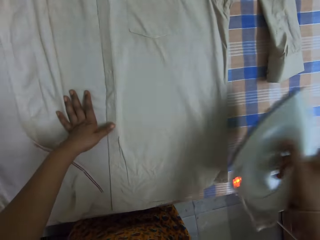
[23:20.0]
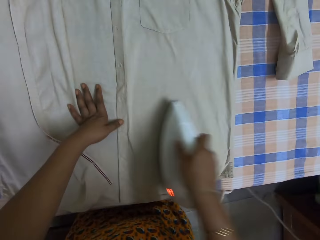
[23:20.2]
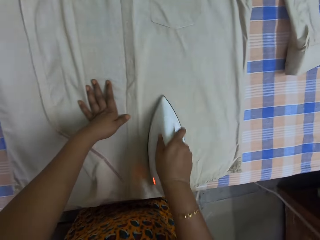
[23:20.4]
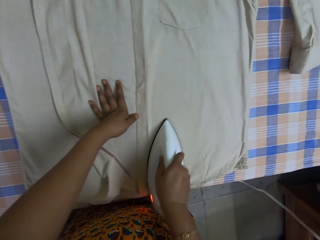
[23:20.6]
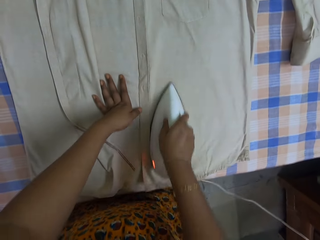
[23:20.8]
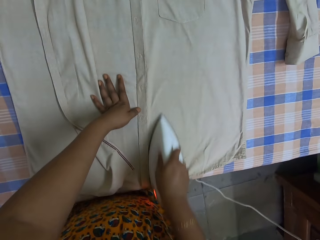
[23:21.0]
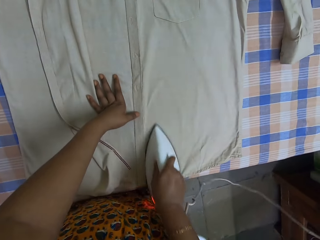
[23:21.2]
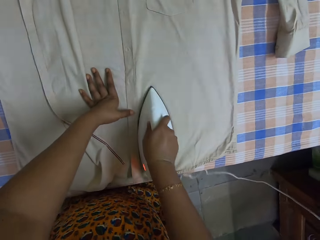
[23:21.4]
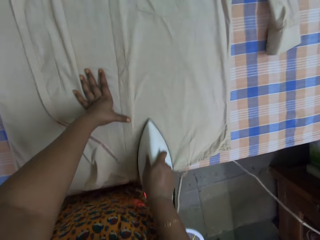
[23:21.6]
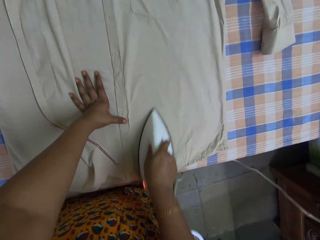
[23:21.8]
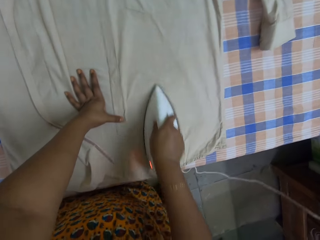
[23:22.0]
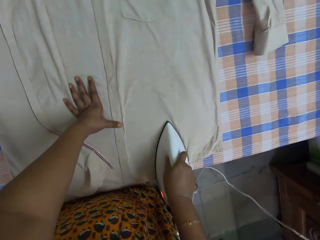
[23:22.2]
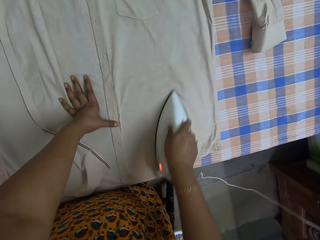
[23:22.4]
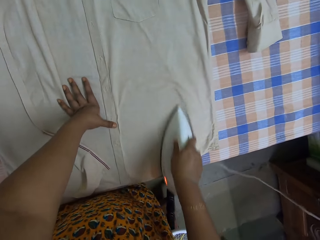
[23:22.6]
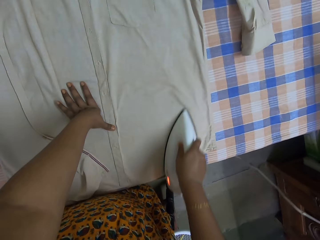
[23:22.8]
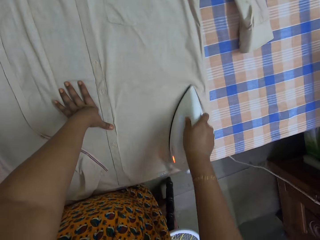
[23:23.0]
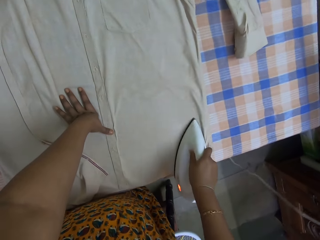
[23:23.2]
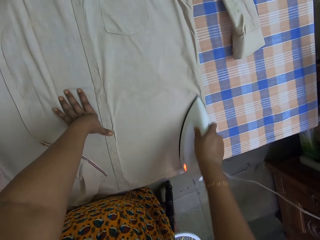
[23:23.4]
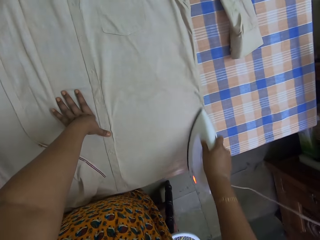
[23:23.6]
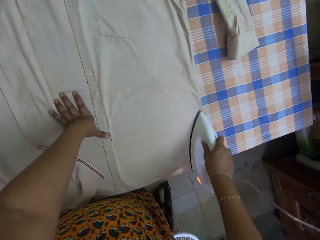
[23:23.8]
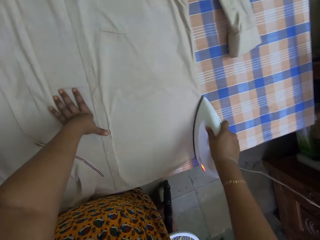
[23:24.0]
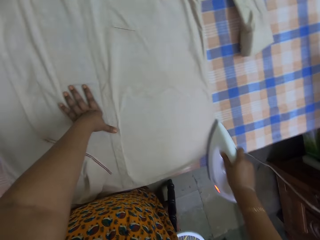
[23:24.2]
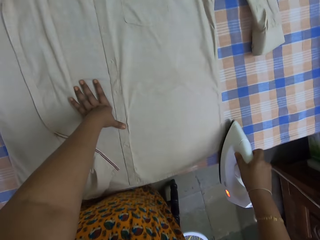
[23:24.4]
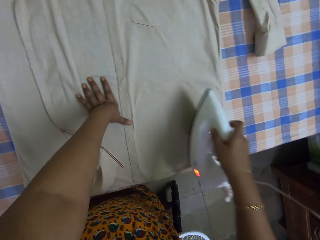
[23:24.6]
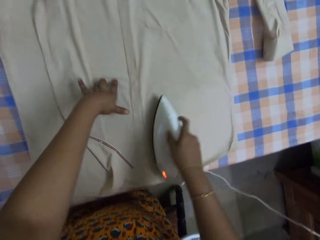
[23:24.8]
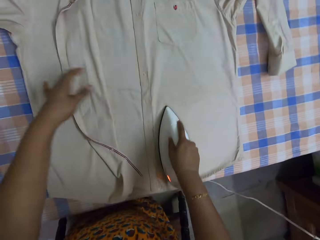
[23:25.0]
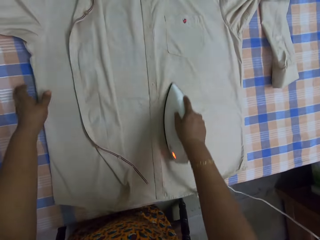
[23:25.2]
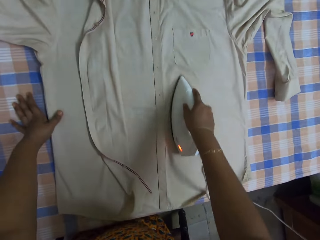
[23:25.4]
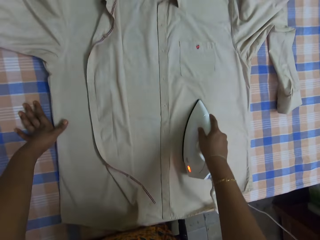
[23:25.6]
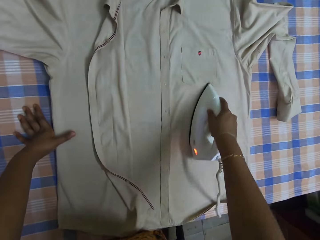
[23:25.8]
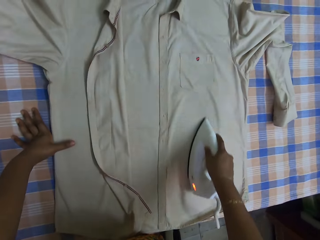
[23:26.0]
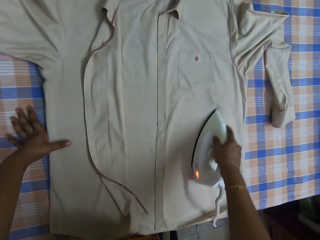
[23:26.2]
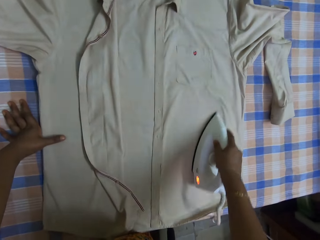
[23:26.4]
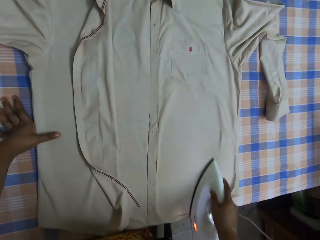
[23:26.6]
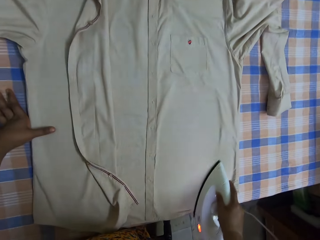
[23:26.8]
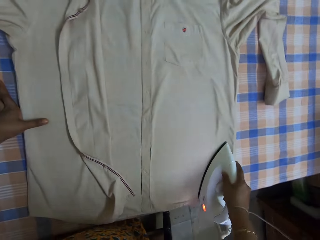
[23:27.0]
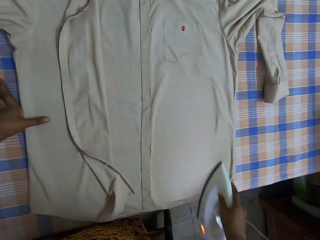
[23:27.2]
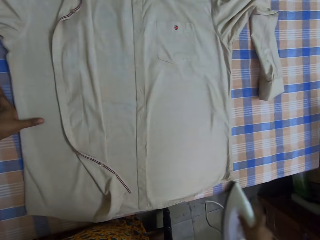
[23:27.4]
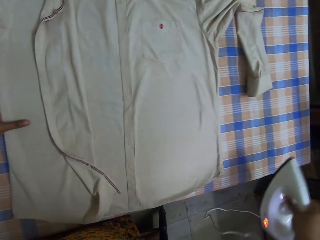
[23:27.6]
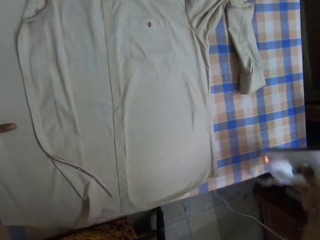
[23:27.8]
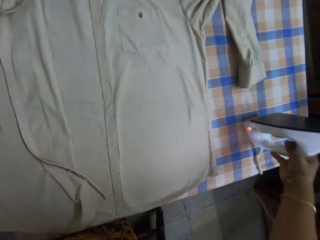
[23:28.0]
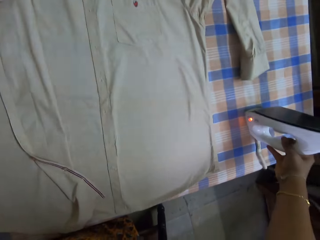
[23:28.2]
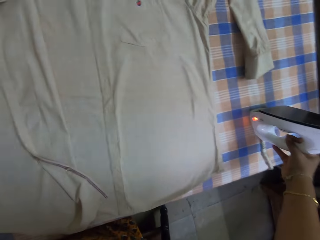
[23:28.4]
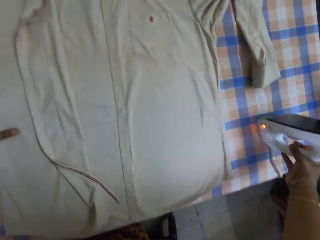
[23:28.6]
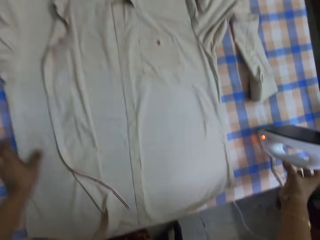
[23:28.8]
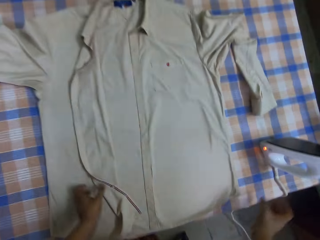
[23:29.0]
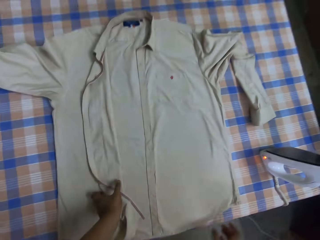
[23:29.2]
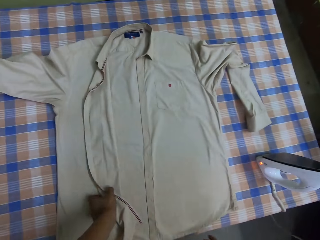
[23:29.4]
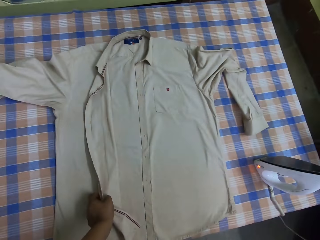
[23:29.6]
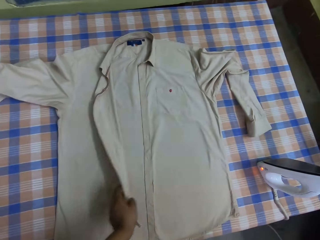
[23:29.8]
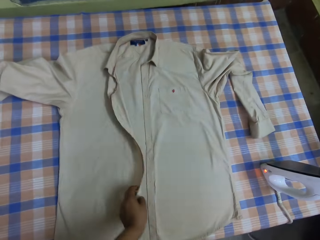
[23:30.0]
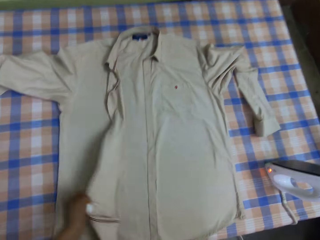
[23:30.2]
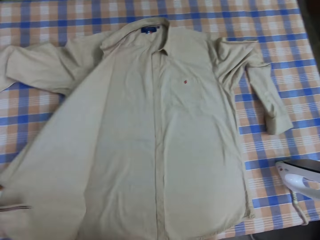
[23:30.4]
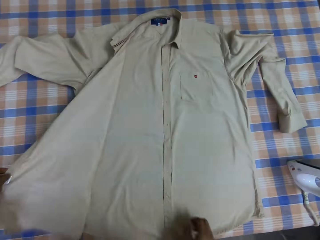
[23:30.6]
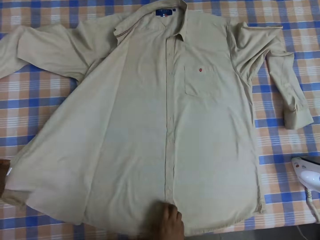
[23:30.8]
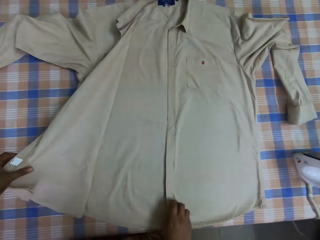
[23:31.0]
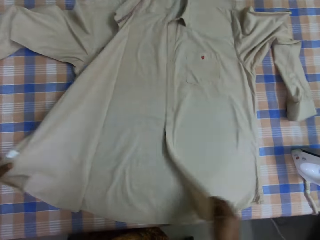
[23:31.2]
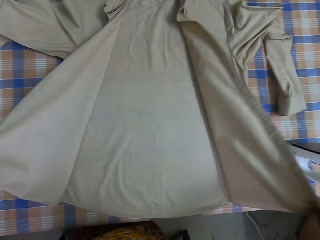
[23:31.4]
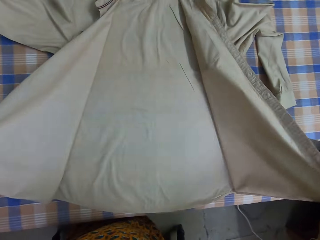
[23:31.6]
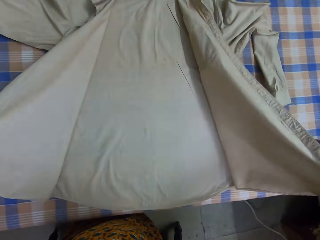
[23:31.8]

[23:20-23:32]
The camera wearer irons a shirt with an ironer. She moves her hand on a table. She irons the shirt with the ironer. She puts down the ironer. She opens both sides of the shirt. She adjusts the shirt on the table.

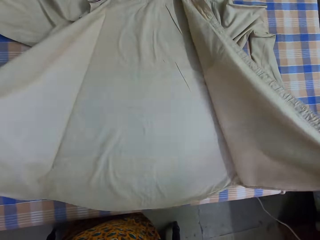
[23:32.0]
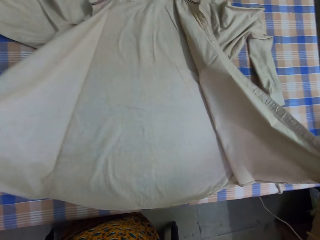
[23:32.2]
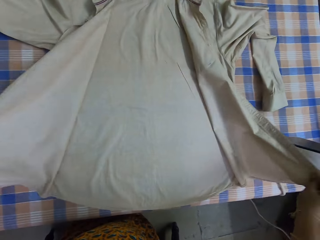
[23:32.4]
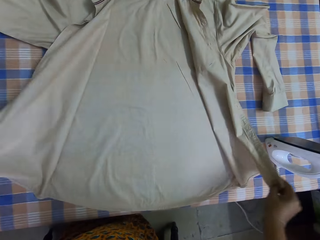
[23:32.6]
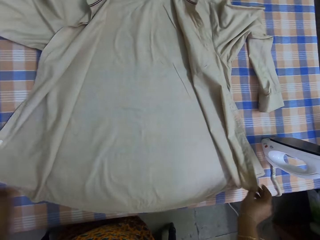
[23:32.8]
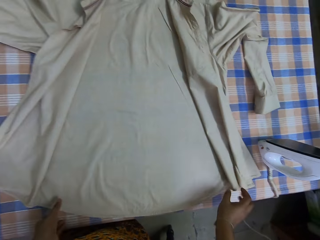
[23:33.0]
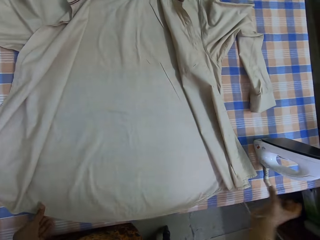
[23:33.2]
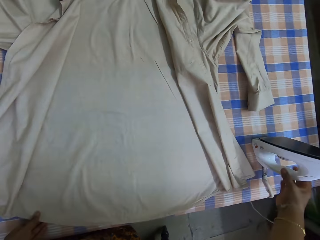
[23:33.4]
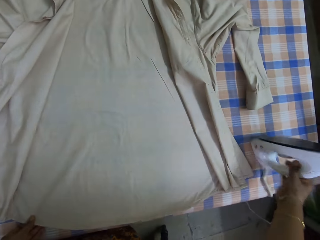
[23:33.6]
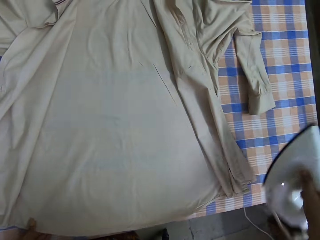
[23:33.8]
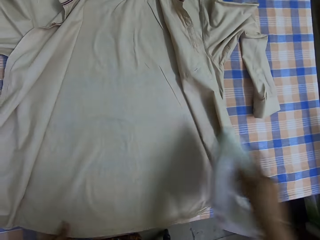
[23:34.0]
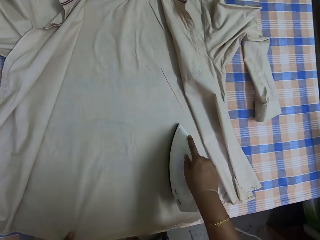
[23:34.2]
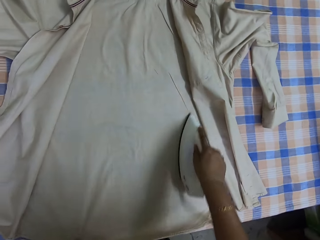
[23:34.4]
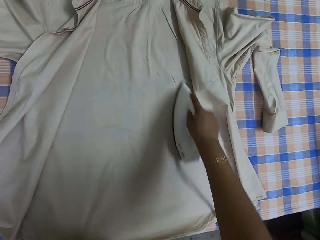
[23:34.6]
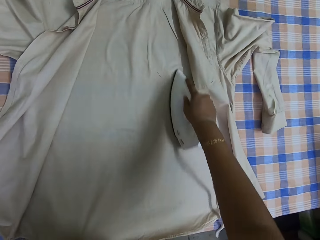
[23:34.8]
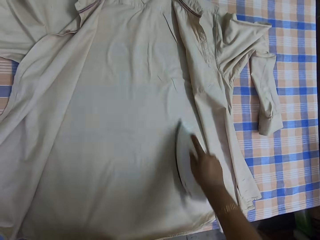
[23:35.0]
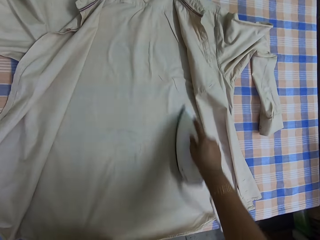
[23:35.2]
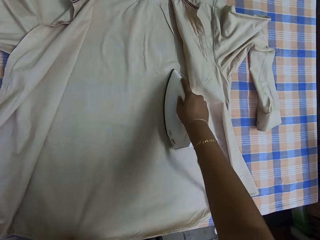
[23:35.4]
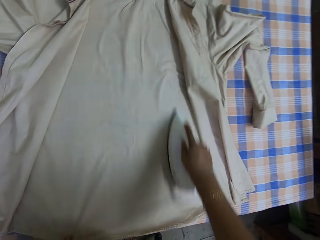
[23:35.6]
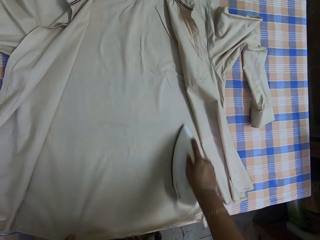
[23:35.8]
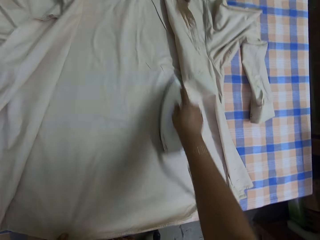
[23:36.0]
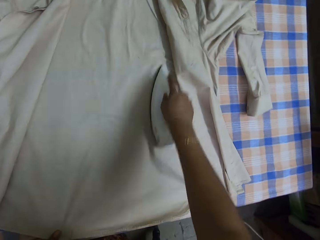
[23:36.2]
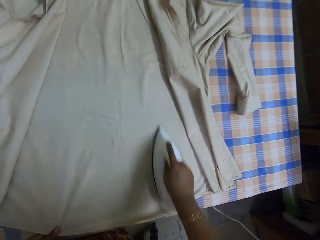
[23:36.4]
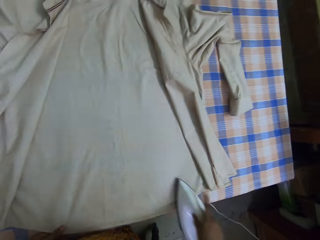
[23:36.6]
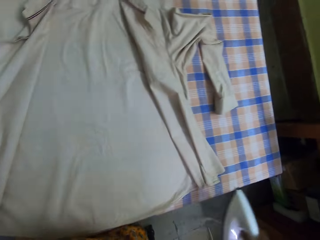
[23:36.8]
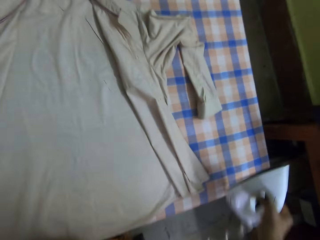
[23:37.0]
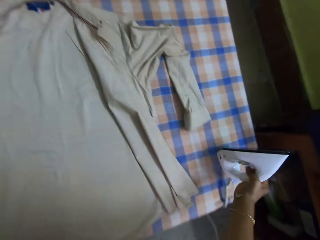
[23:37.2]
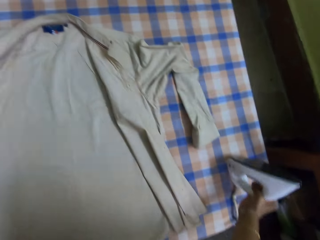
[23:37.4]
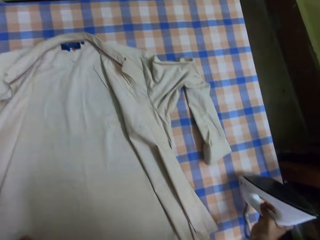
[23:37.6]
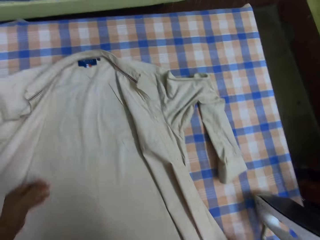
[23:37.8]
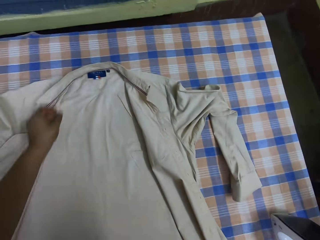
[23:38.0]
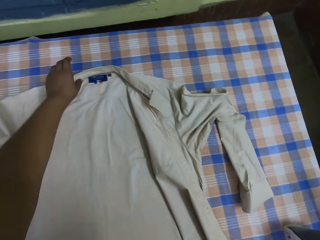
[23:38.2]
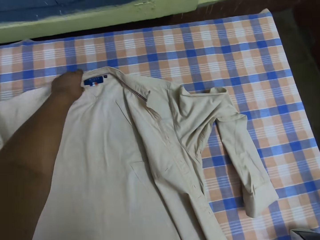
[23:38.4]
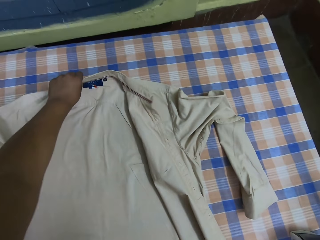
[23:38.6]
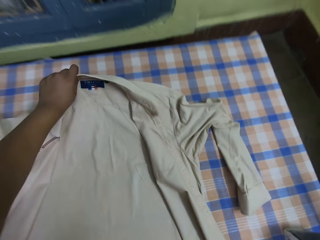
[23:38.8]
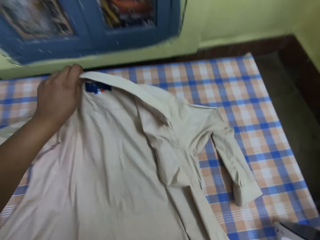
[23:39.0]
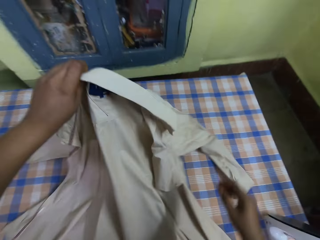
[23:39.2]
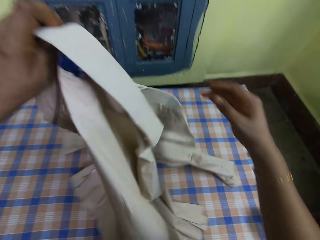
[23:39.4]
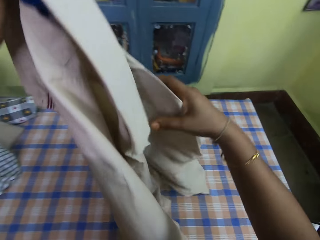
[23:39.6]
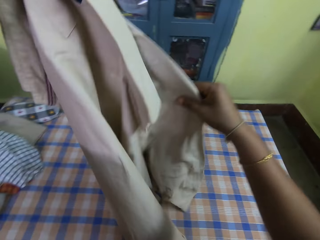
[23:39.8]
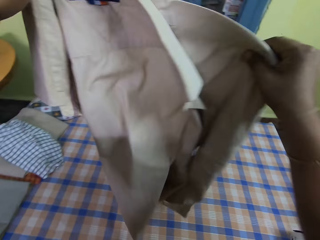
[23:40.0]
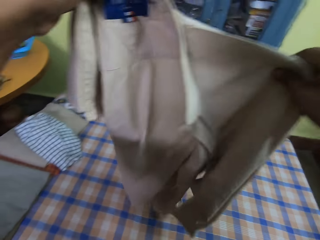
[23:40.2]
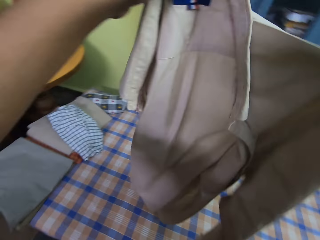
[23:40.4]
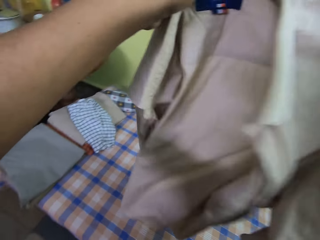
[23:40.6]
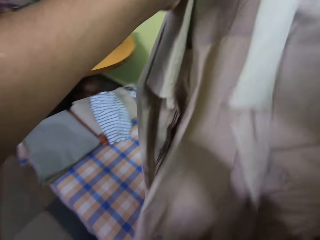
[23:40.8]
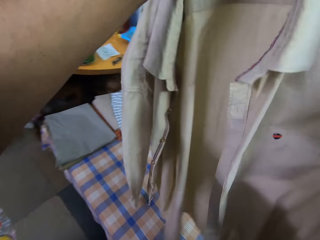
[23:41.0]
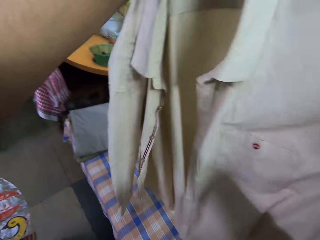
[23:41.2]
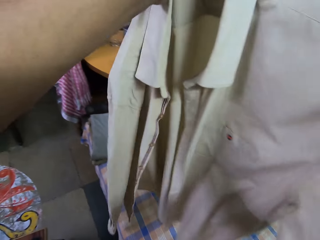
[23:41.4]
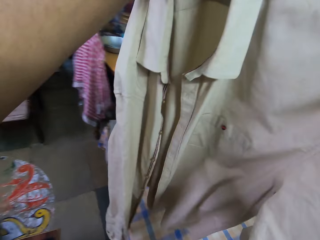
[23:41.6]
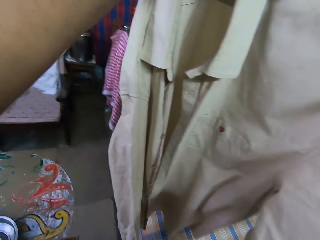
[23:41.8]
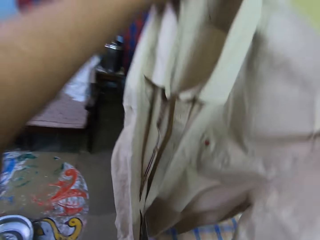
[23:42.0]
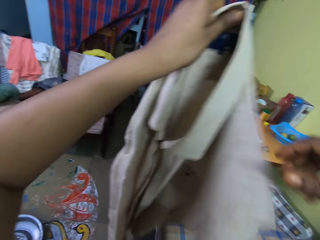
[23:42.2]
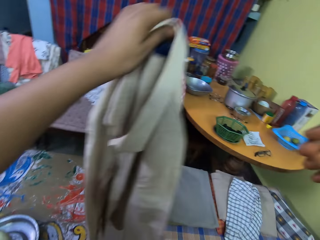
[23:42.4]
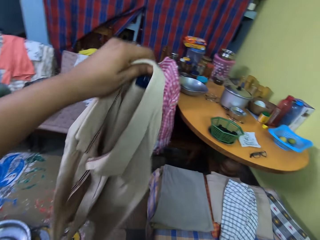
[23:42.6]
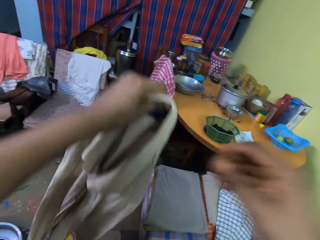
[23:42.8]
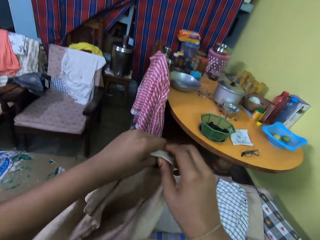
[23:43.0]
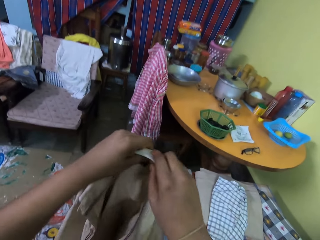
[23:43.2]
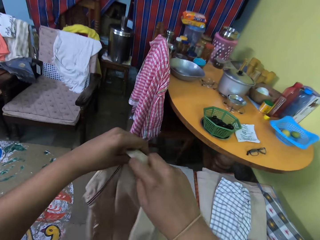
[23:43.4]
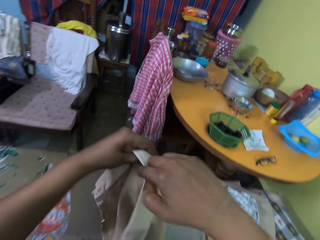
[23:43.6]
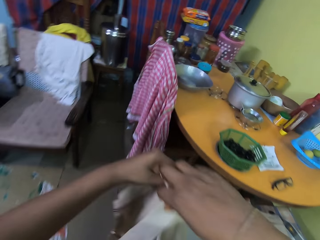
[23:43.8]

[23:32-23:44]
The camera wearer drops a shirt. She spreads the shirt on a table. She picks an ironer. She irons the shirt with the ironer. She puts down the ironer. She picks up the shirt. She checks the shirt. She adjusts the shirt on her hands. She holds the shirt on the right hand.
